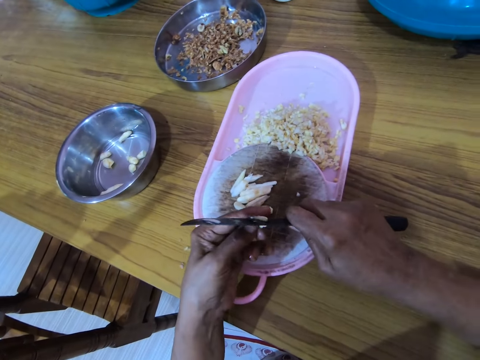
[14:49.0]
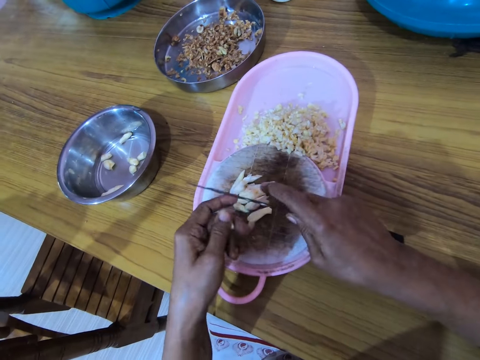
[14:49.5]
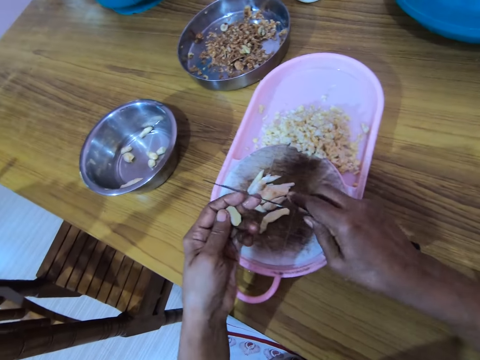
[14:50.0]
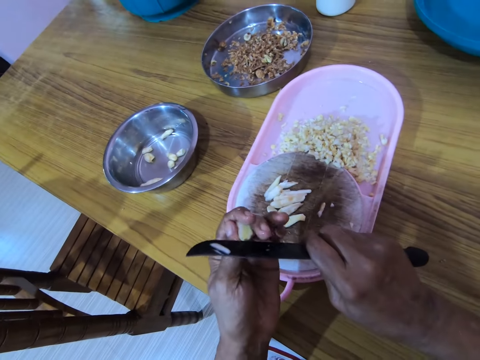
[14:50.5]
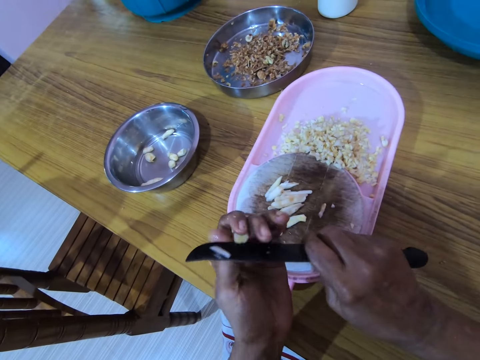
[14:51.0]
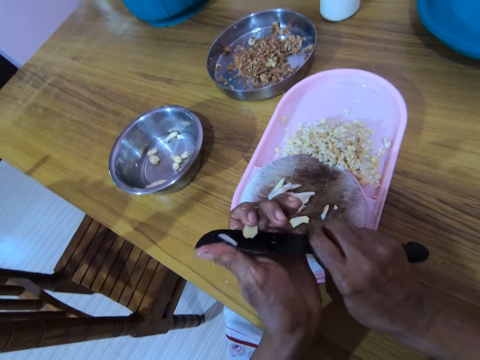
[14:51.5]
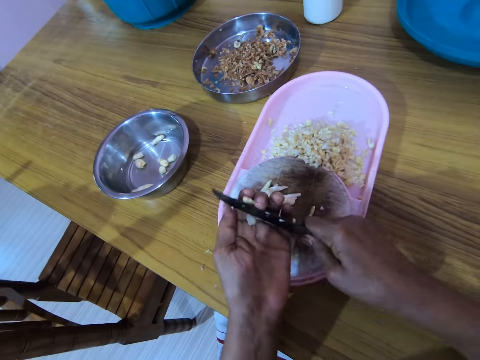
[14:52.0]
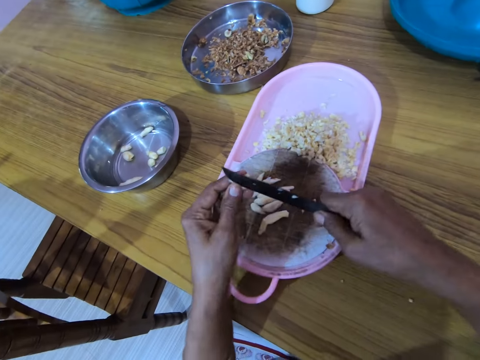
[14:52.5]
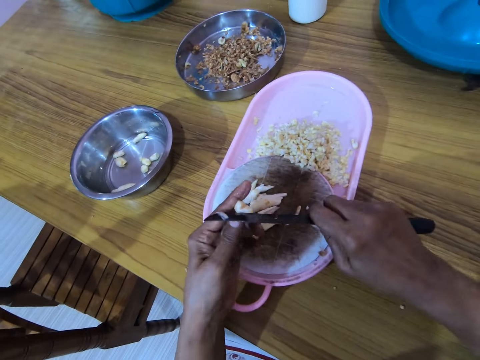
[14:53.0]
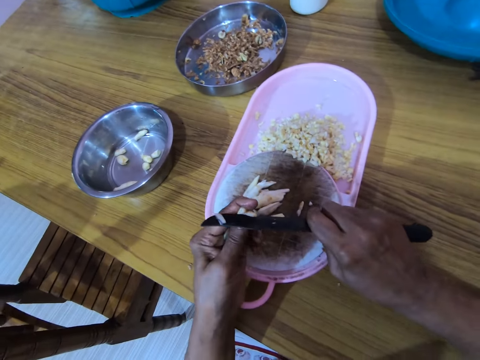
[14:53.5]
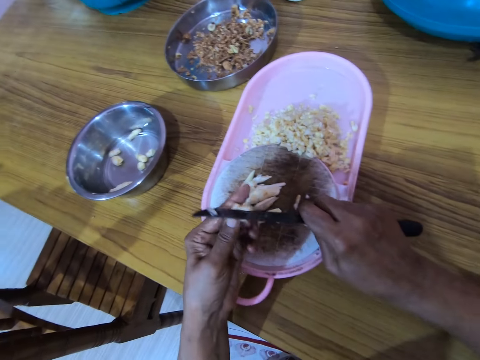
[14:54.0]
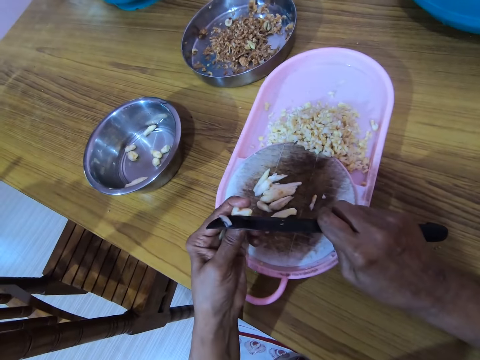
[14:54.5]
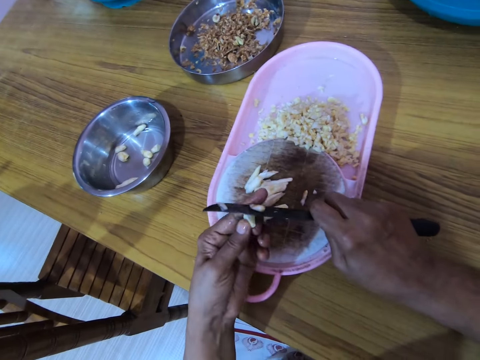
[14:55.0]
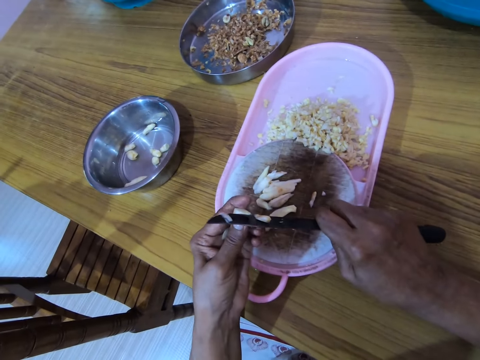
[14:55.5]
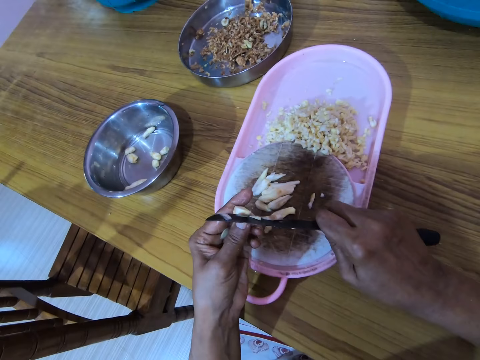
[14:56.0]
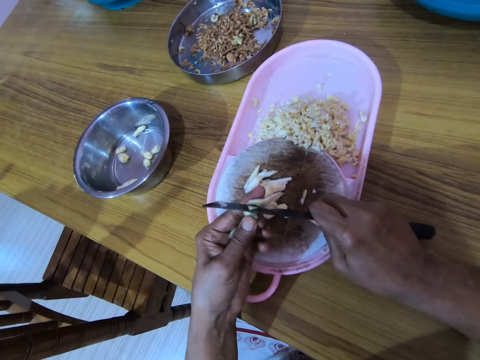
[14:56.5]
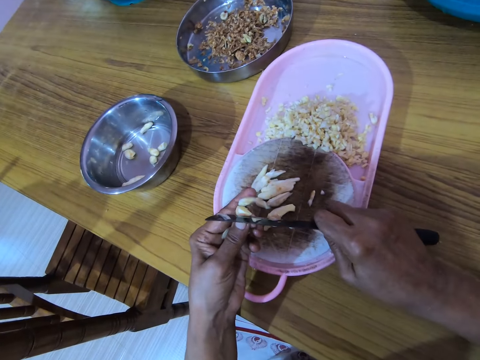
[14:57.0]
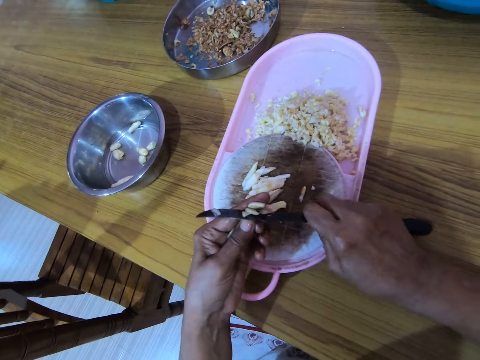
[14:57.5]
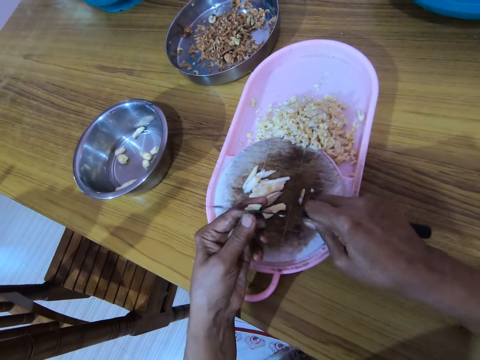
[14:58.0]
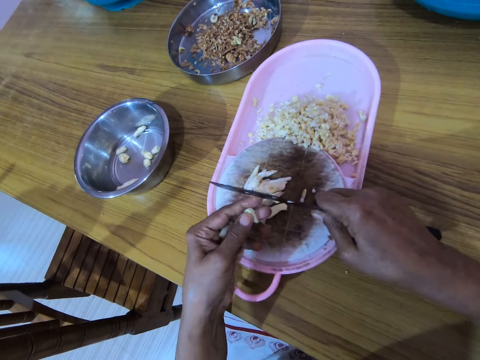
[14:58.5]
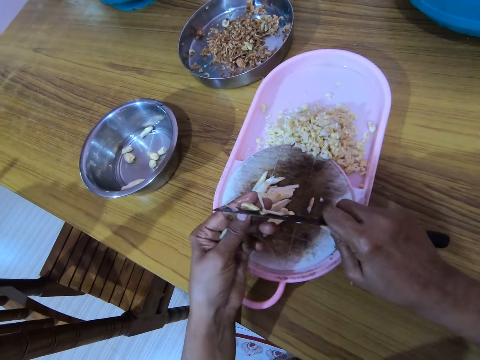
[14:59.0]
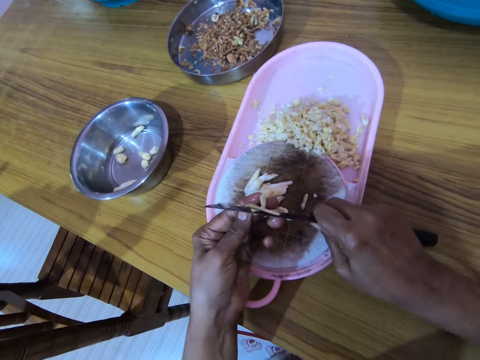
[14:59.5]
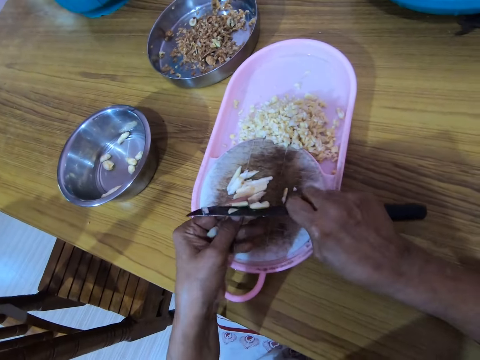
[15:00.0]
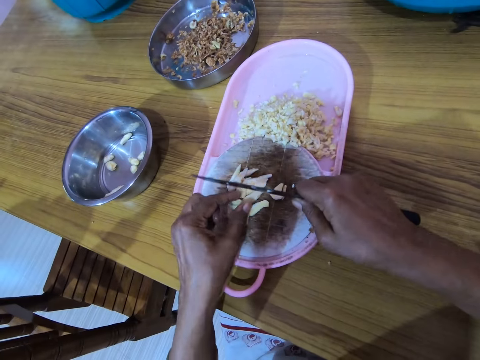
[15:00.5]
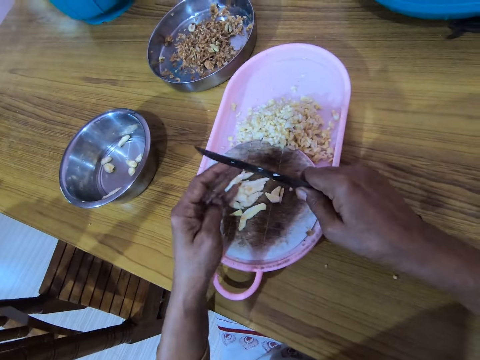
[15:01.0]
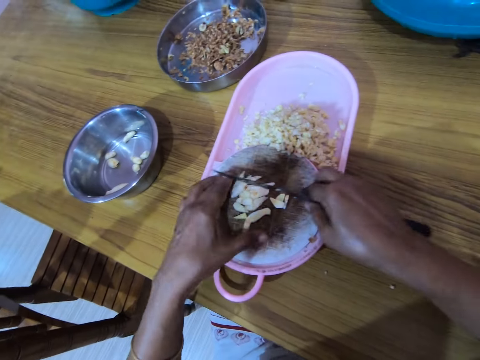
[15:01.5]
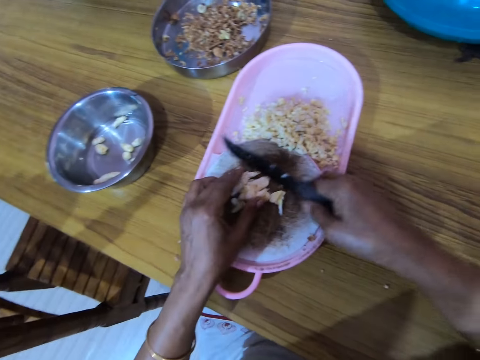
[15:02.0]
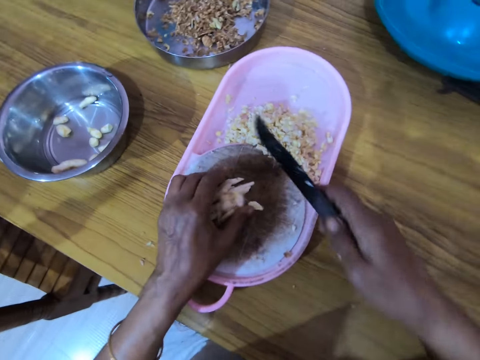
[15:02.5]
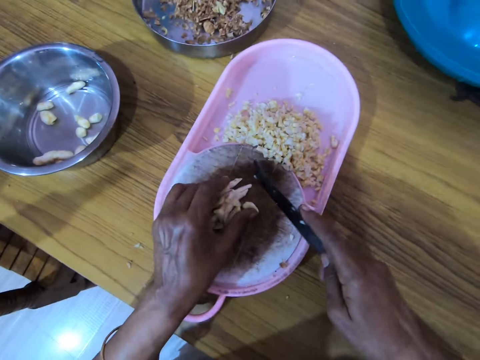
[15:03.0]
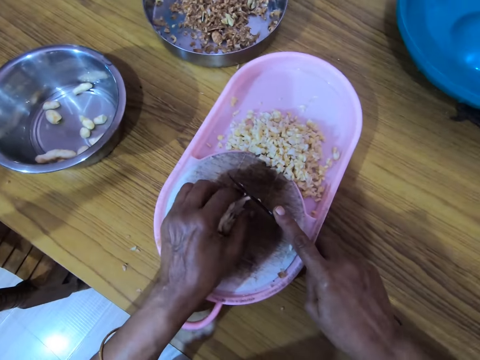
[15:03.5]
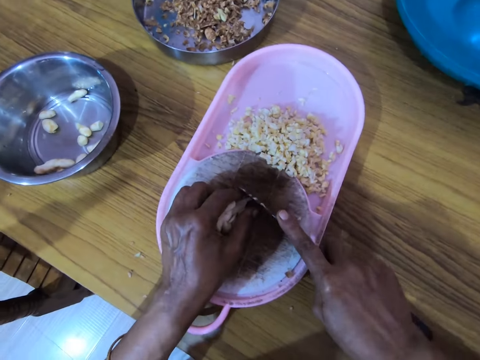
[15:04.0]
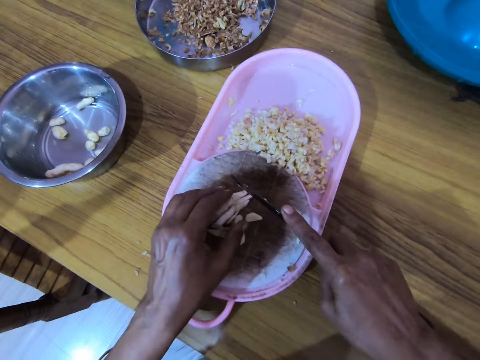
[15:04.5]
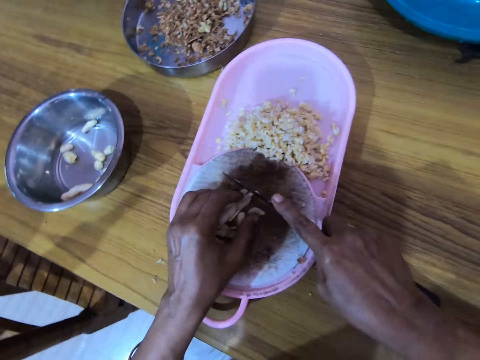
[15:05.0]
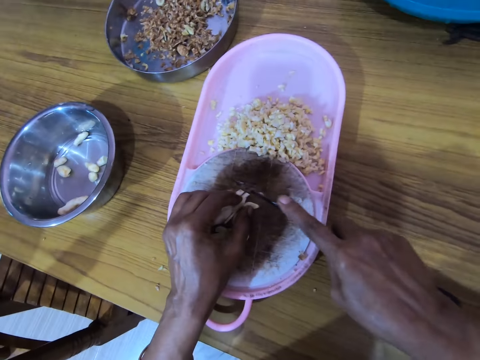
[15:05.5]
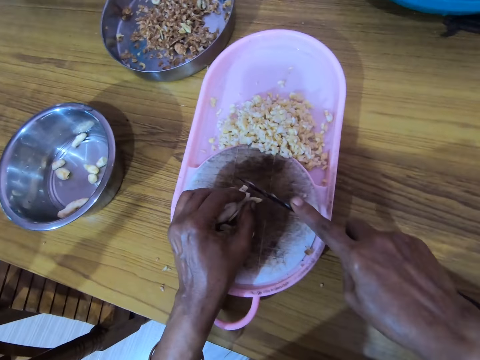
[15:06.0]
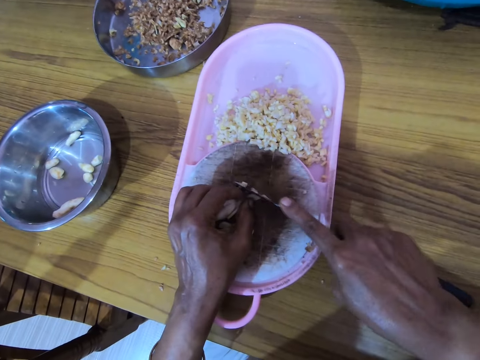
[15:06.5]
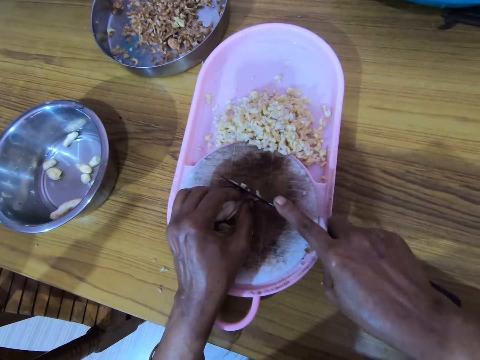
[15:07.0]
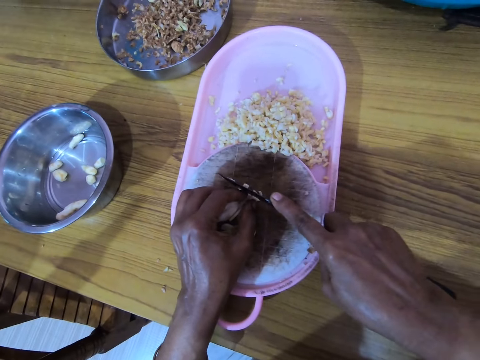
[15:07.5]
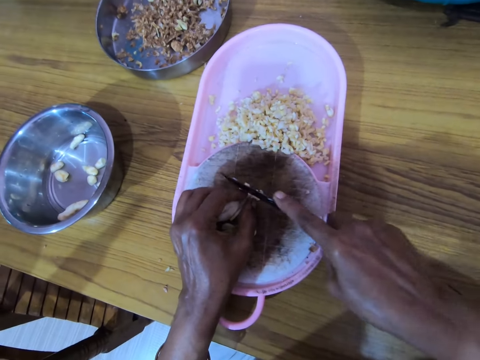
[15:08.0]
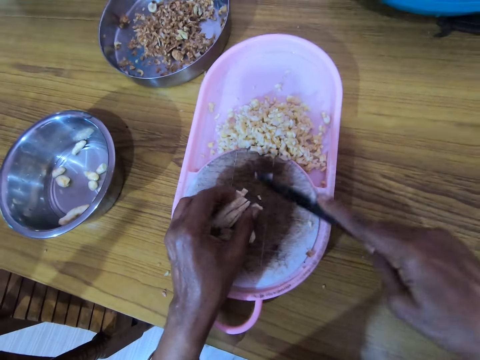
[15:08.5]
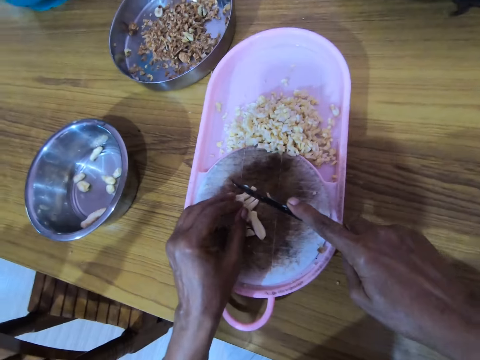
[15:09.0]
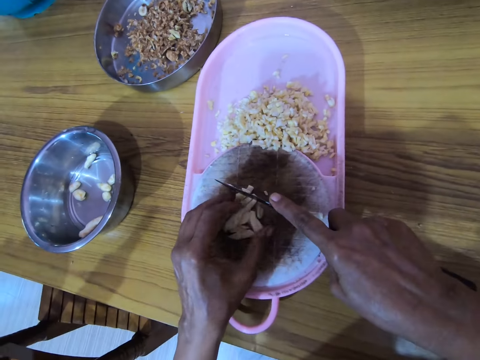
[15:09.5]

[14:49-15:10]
The camera wearer cuts ingredients. They get the ingredients together. They chop the cashew nut with a knife into small pieces.

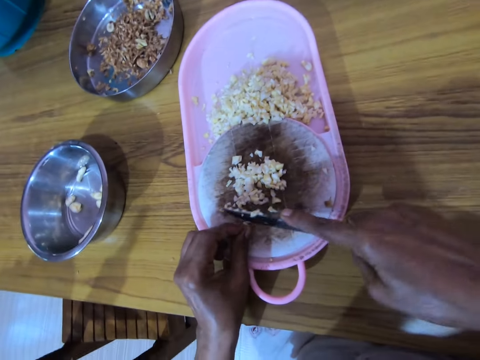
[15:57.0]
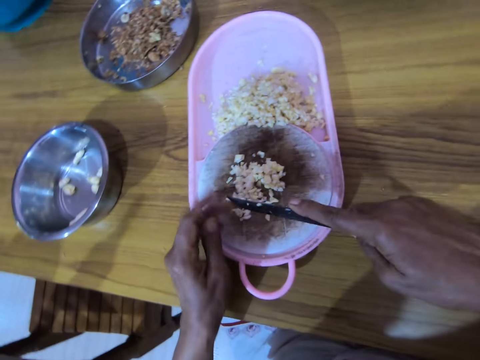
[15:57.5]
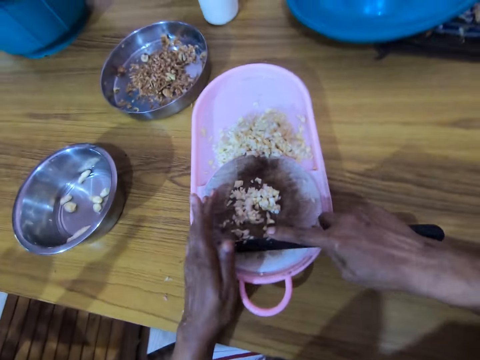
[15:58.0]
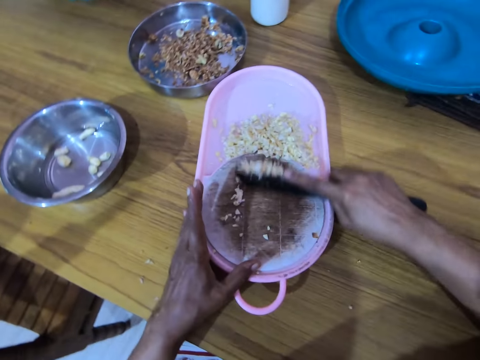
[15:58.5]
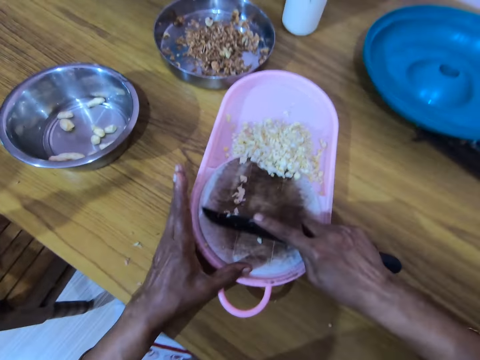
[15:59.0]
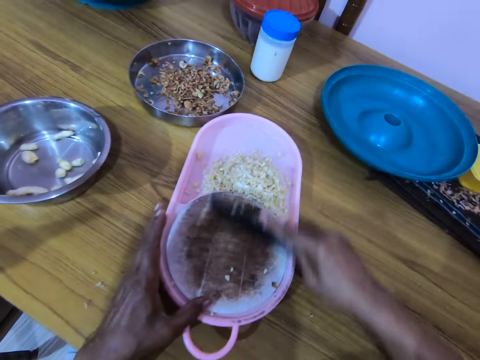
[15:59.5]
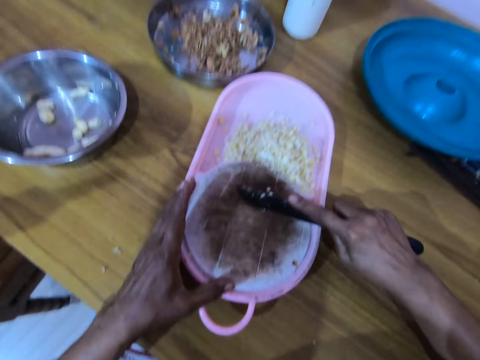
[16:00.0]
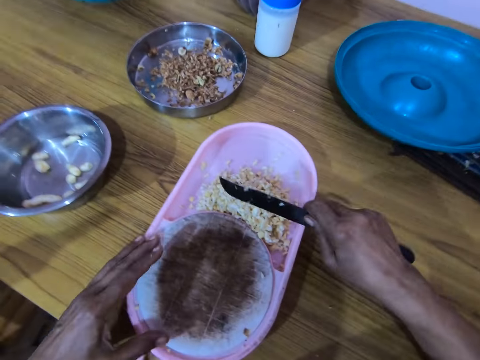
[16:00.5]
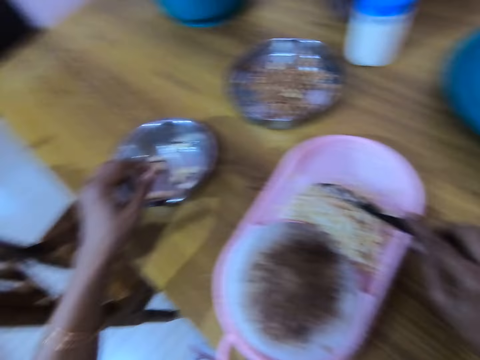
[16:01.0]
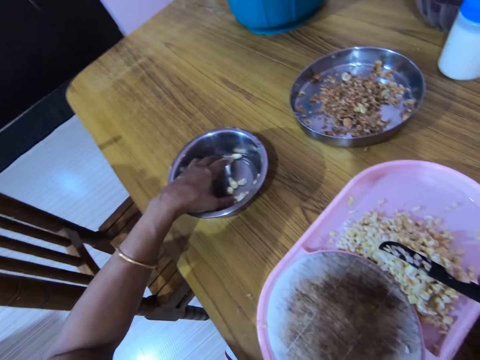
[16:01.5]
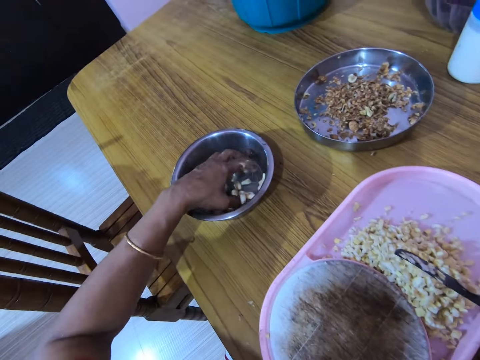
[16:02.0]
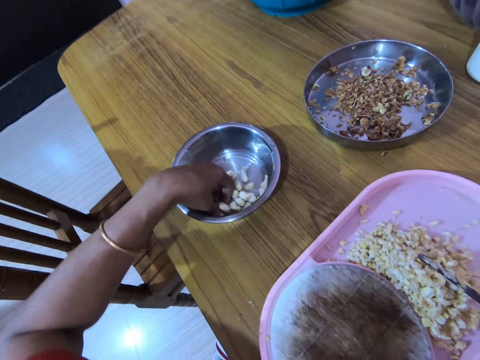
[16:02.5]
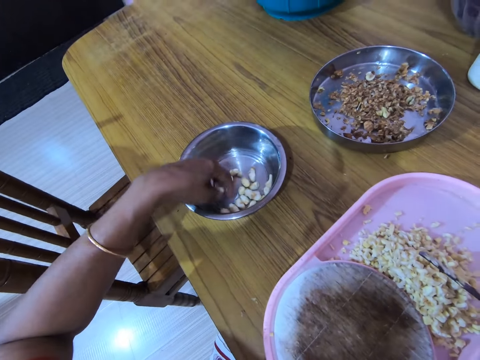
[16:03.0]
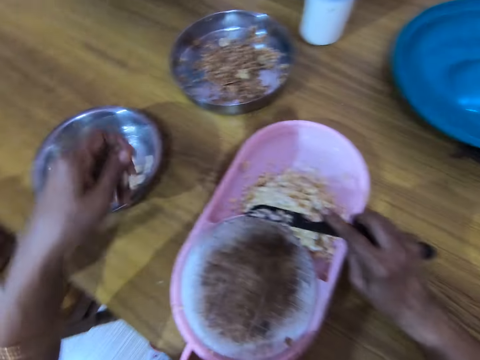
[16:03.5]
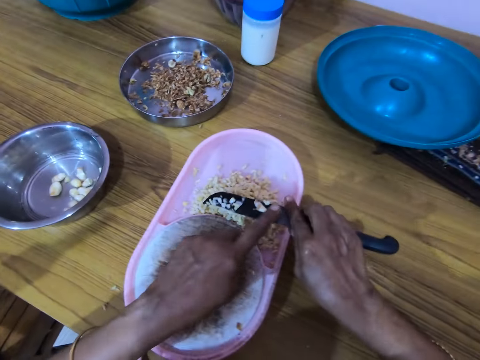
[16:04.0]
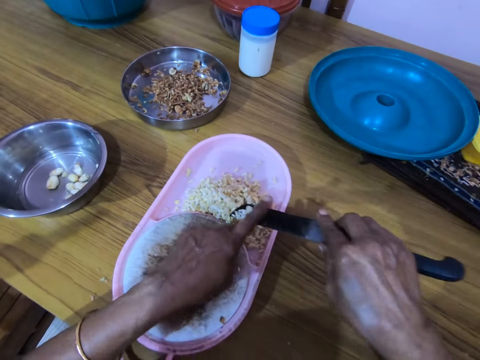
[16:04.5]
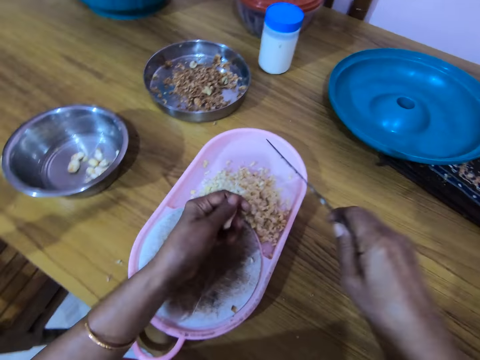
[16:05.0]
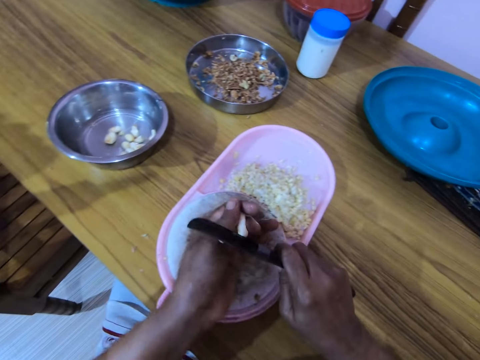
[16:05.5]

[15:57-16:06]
The camera wearer pushes the ingredients to the bowl. They place the cashew nuts in the container. They pick a cashew nut. They wipe the ingredients in the knife.
